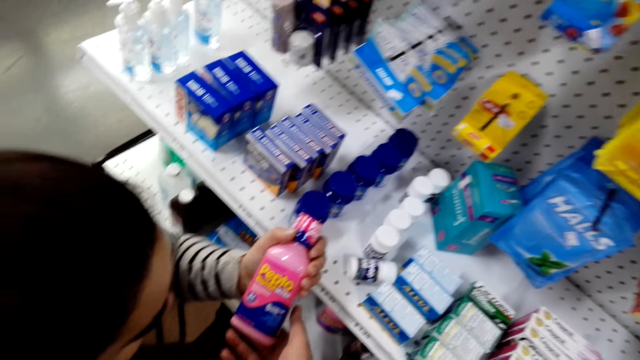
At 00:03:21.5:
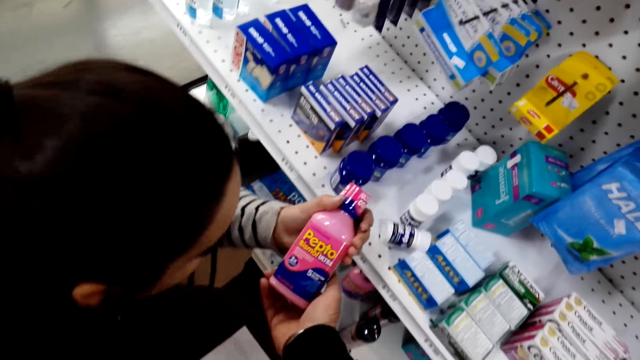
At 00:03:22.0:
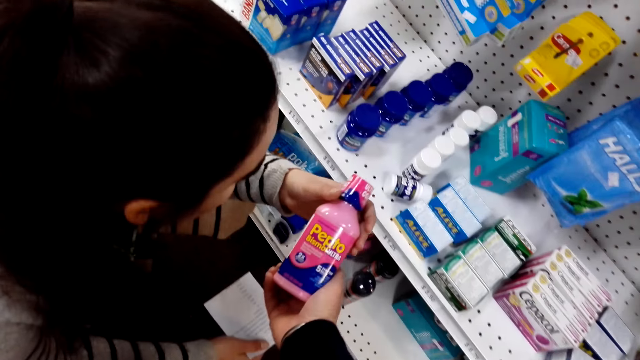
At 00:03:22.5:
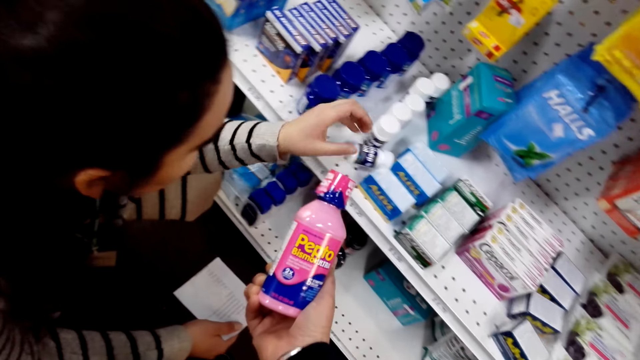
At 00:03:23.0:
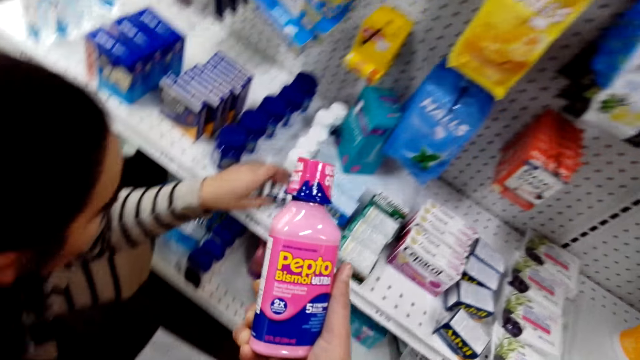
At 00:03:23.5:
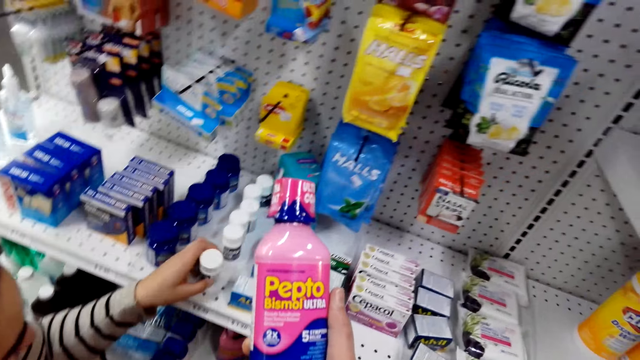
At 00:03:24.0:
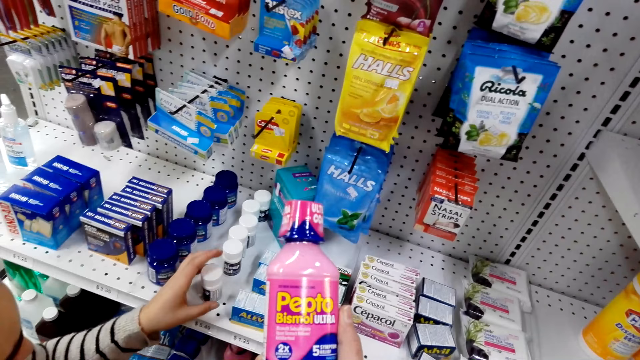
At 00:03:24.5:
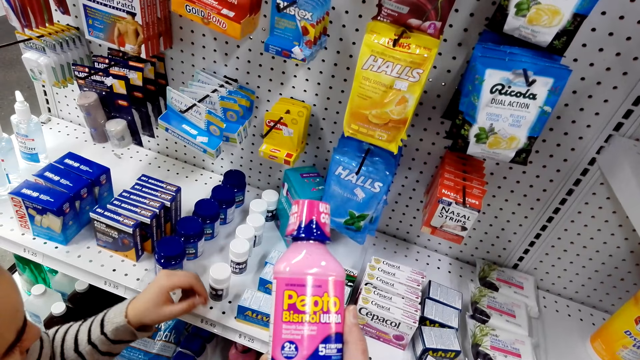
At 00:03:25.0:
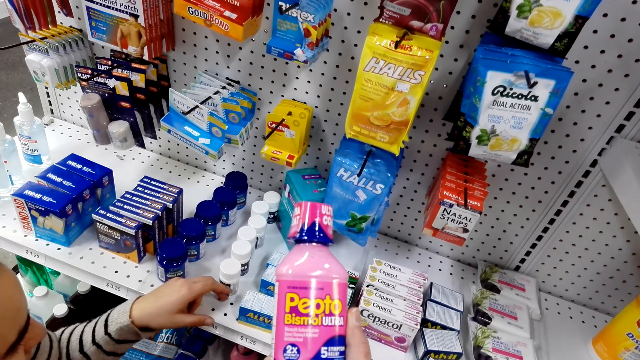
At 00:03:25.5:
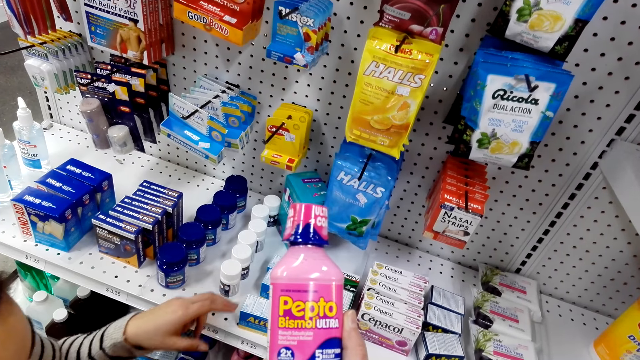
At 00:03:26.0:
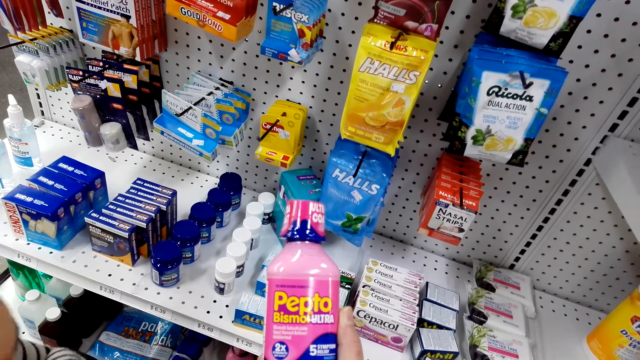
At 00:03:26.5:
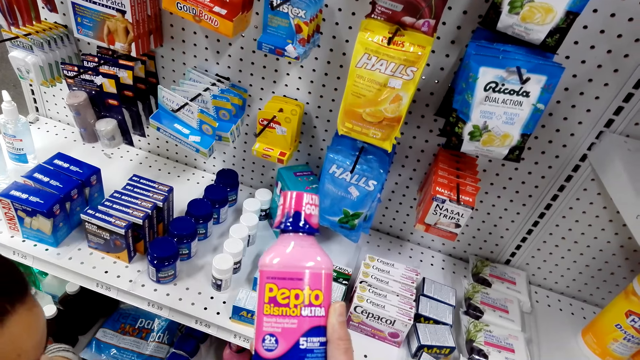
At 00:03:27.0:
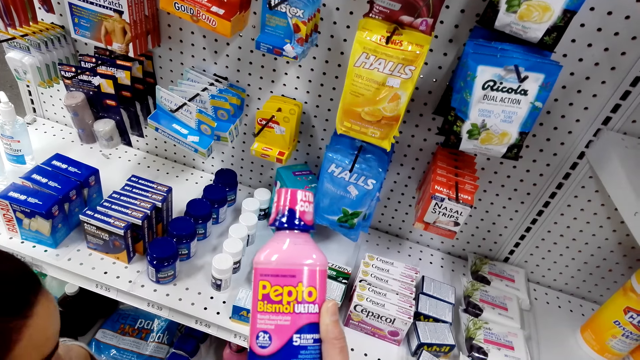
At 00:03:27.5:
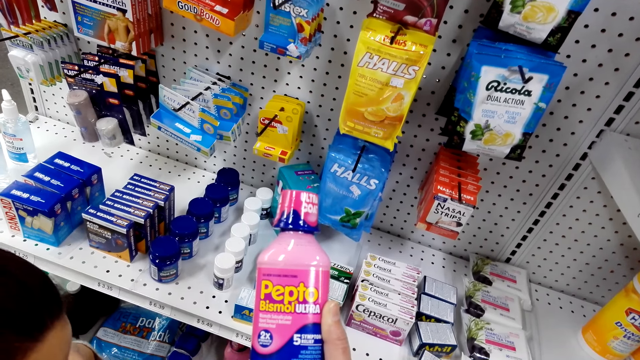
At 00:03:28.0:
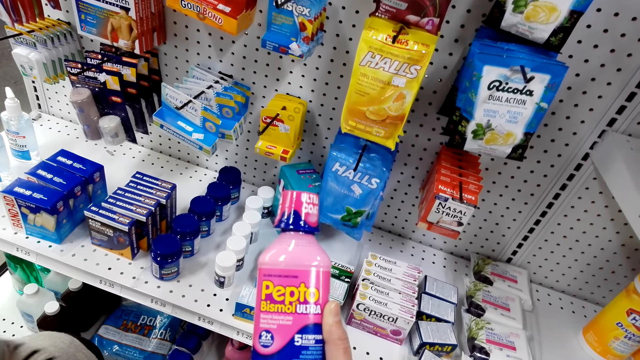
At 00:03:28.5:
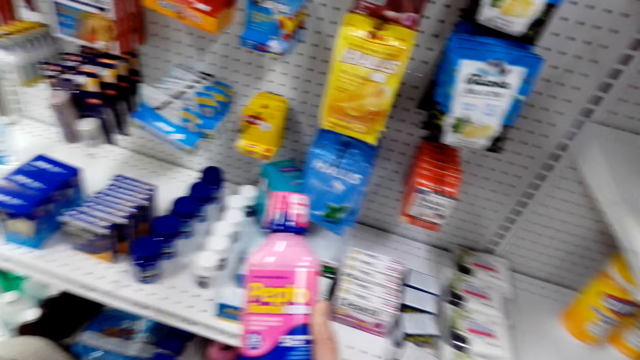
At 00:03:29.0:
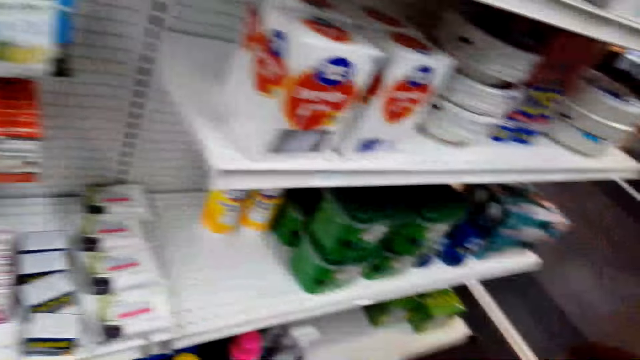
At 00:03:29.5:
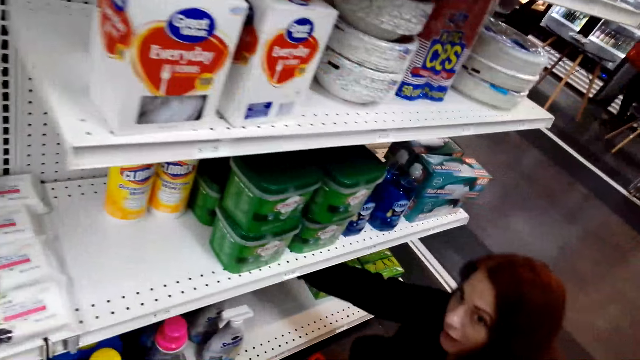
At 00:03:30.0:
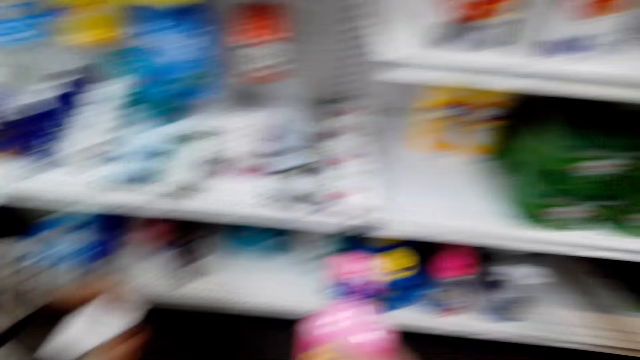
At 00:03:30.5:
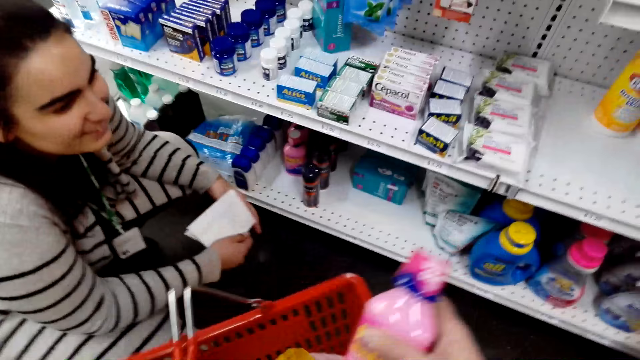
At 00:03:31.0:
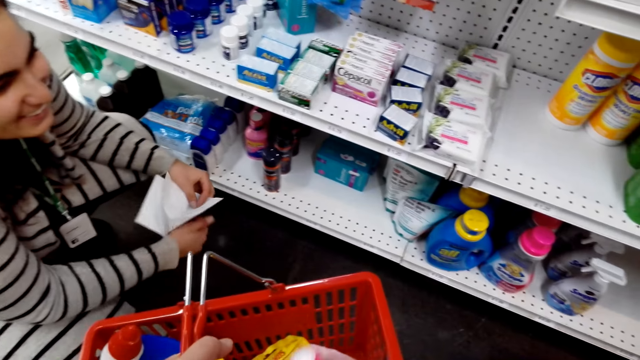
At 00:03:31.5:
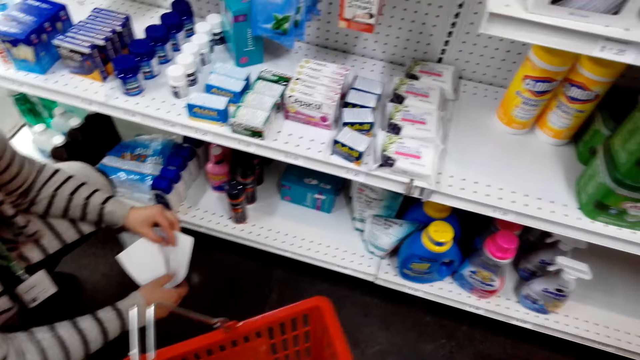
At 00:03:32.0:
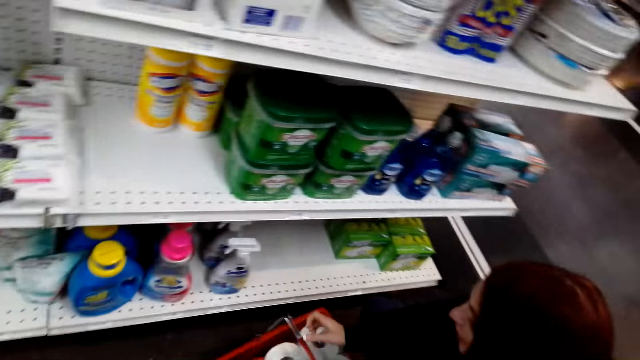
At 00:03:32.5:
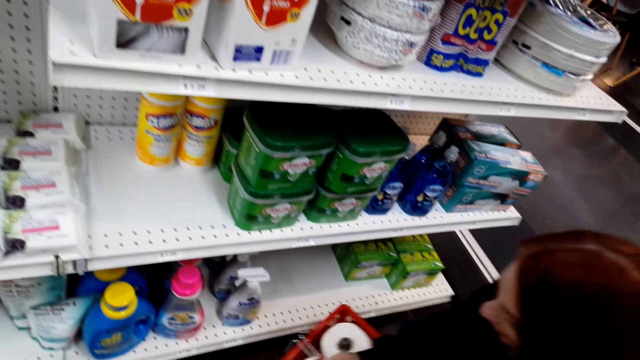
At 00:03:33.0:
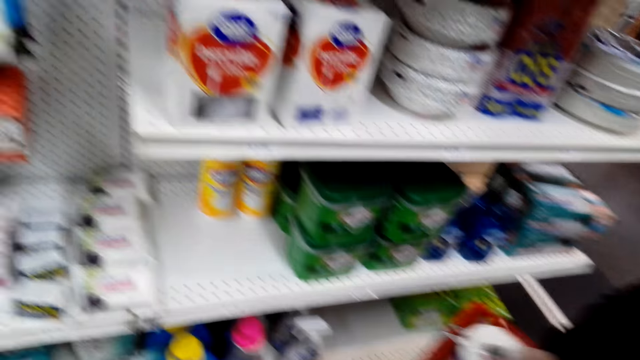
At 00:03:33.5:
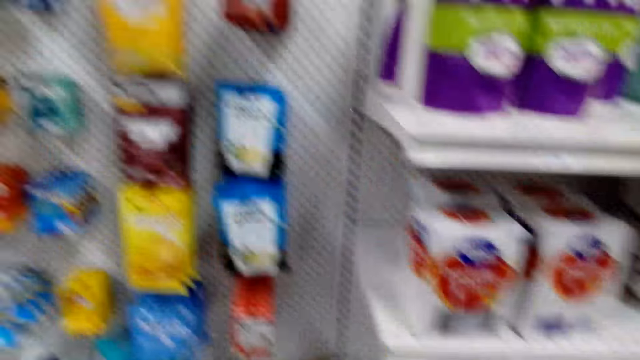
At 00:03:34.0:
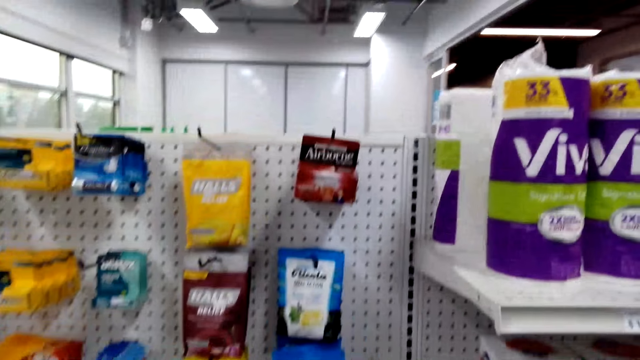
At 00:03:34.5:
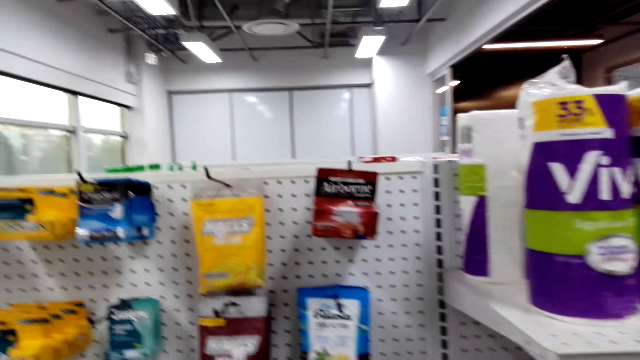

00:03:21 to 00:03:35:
A lady hands over something to the camera wearer. The camera wearer takes the Pepto Bismol Ultra. They check something. The lady picks something and puts something on the shelf. The lady dialogues with the camera wearer. Another lady picks something. The camera wearer puts the Pepto Bismol in the shopping basket. The other lady carries the shopping basket.

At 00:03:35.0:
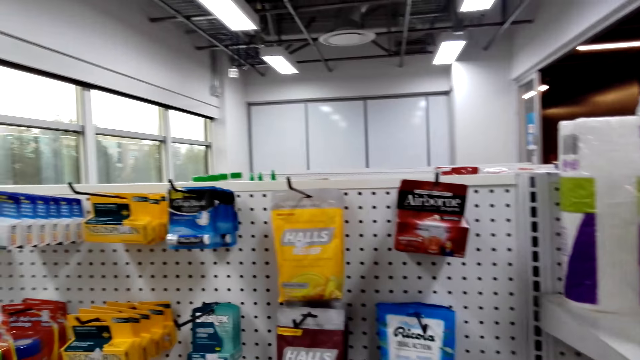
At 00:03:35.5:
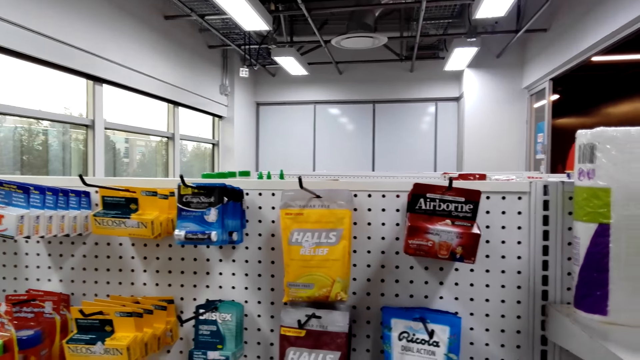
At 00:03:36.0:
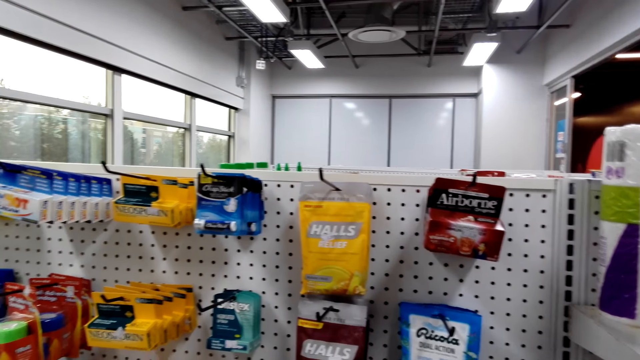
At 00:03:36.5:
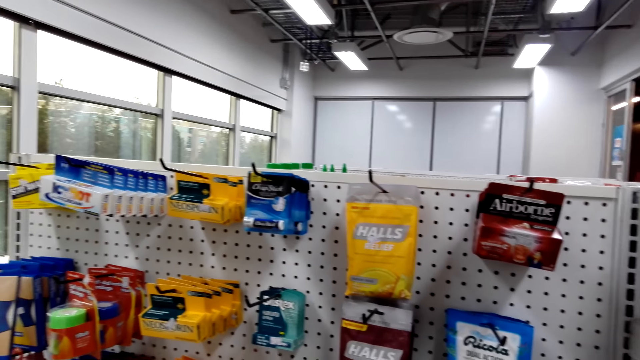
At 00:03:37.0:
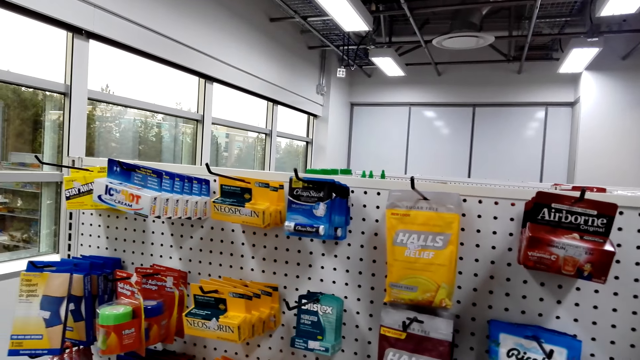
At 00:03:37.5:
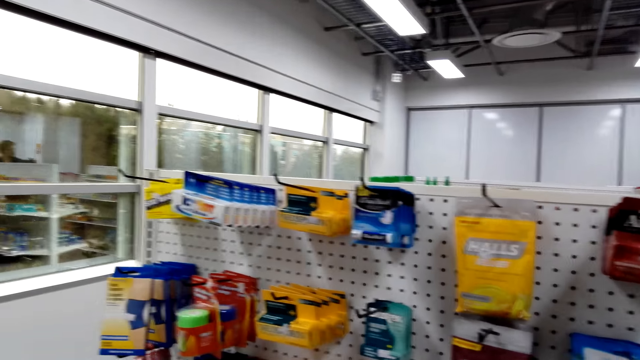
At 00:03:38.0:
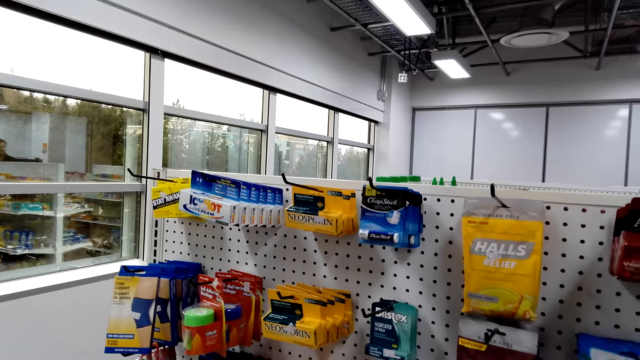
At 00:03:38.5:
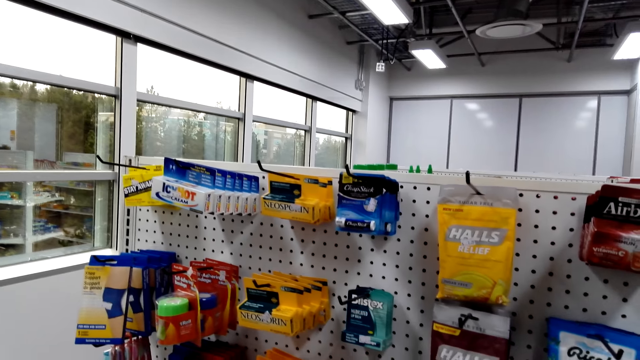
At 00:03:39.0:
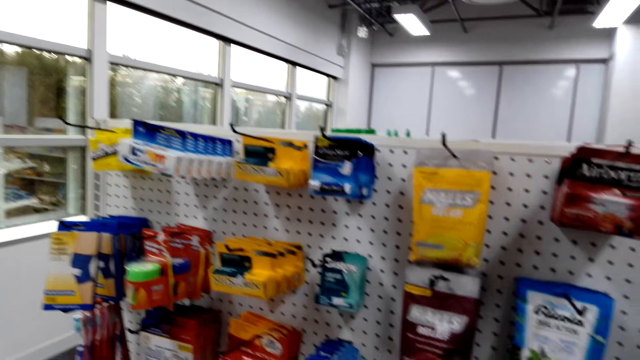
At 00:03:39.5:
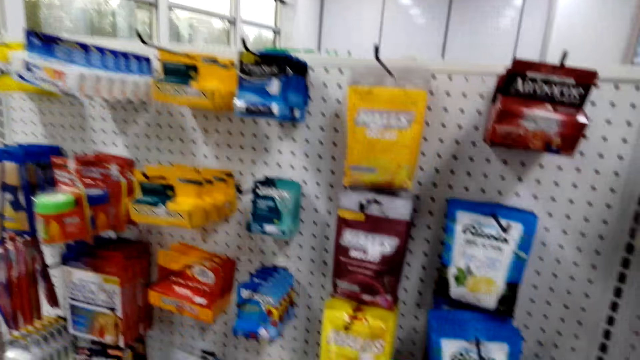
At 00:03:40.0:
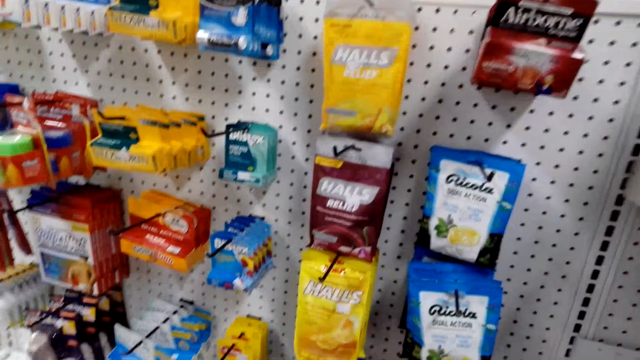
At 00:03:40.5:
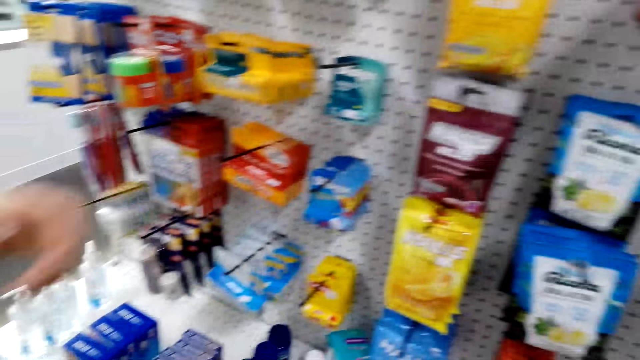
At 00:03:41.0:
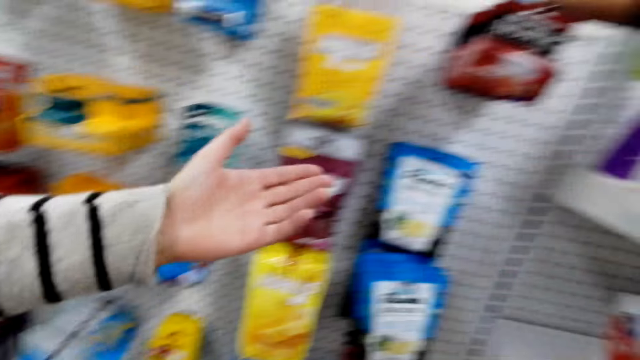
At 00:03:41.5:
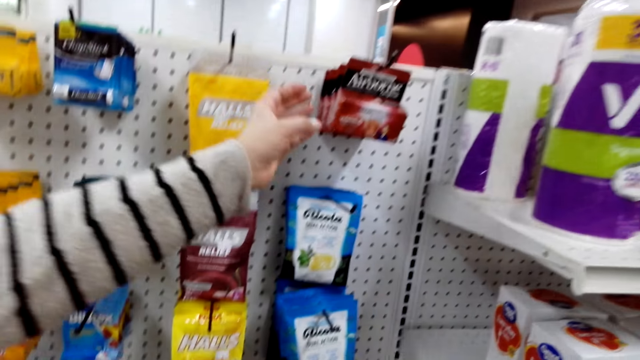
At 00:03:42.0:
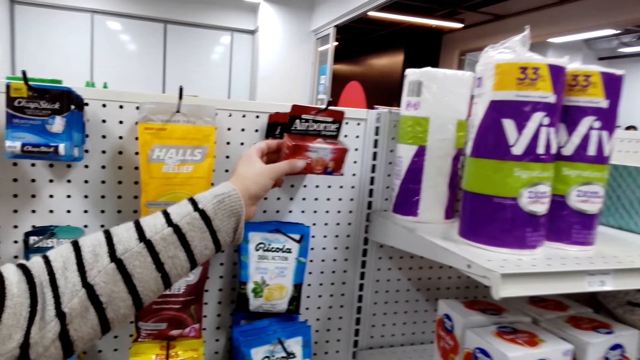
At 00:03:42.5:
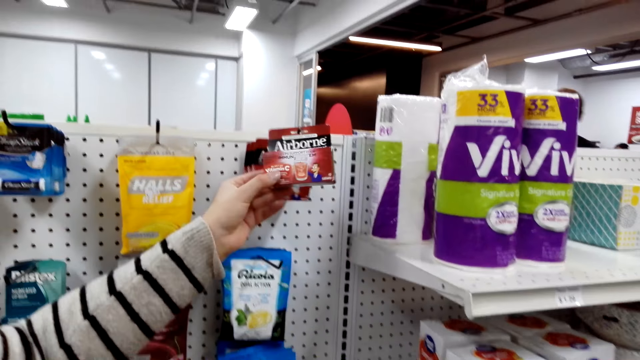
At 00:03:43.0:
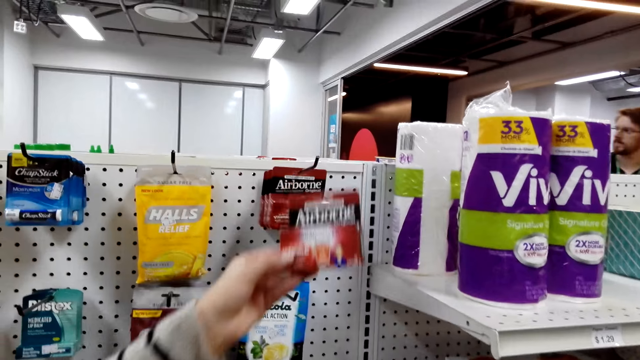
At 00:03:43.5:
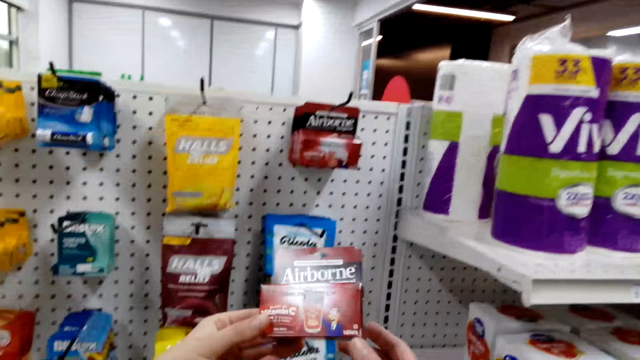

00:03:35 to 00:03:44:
The camera wearer walks in the supermarket. A lady points at something. The lady takes the Airborne vitamin C.
